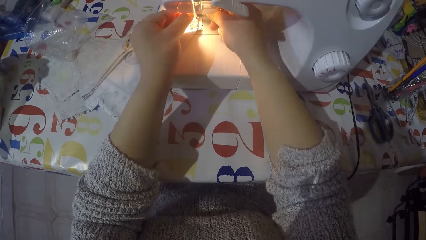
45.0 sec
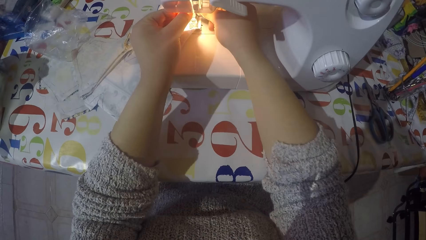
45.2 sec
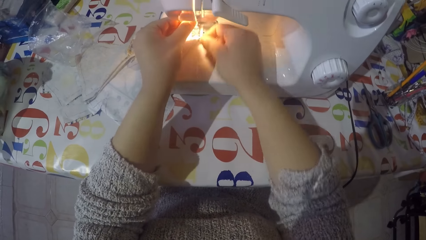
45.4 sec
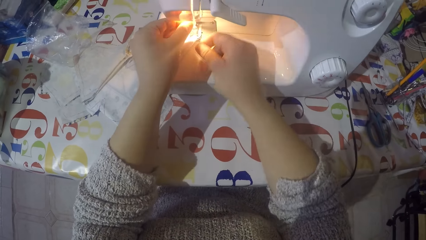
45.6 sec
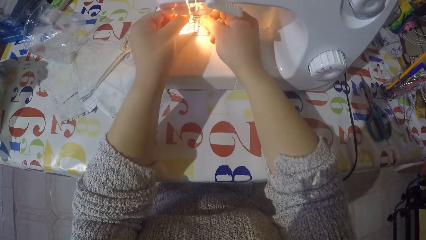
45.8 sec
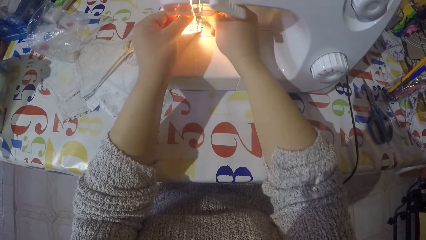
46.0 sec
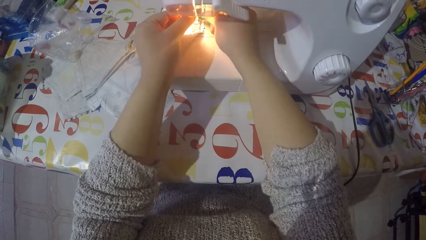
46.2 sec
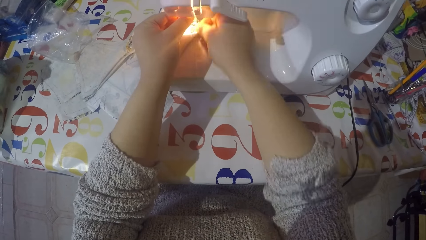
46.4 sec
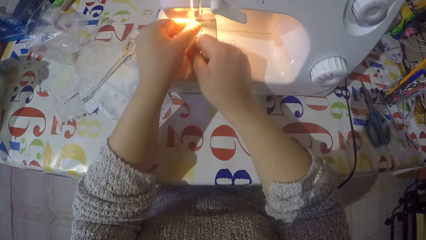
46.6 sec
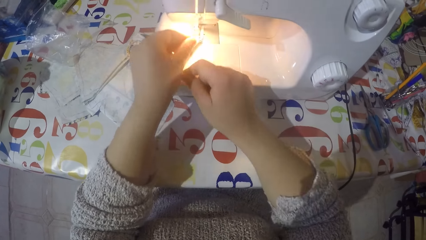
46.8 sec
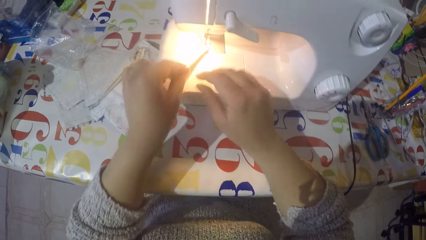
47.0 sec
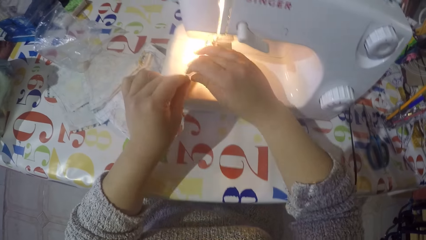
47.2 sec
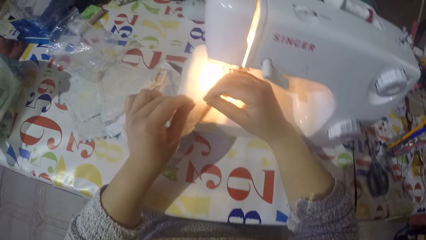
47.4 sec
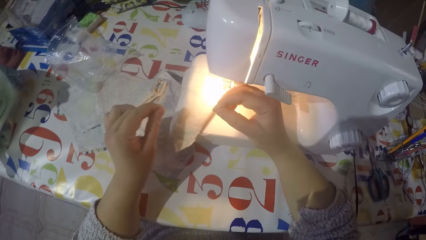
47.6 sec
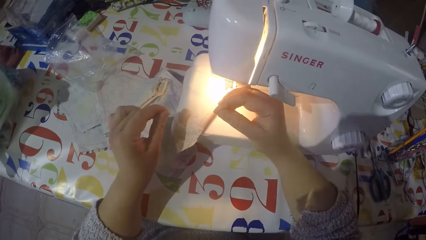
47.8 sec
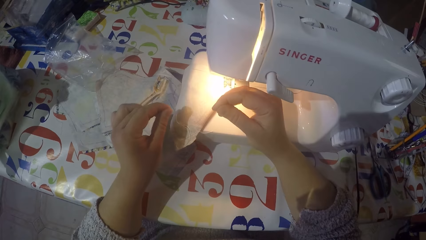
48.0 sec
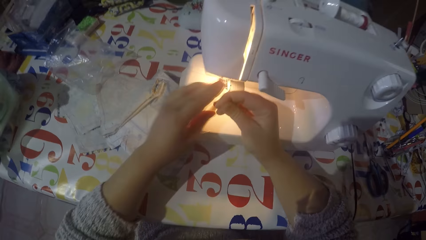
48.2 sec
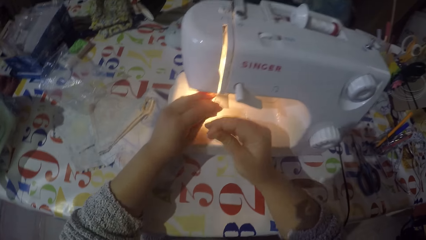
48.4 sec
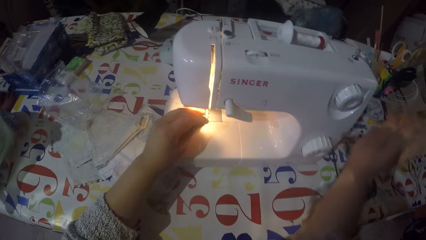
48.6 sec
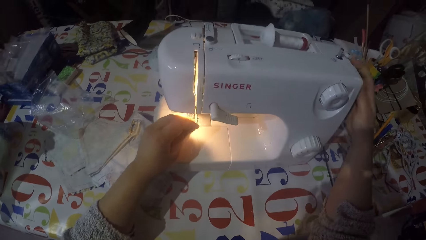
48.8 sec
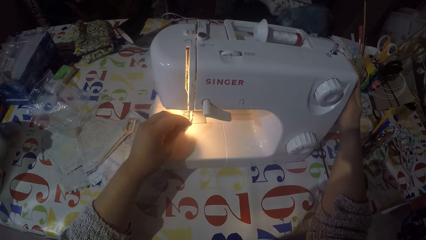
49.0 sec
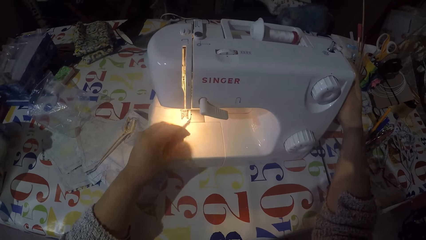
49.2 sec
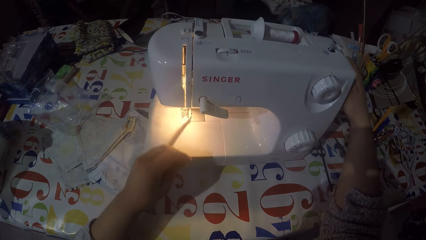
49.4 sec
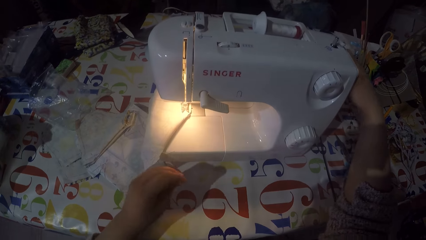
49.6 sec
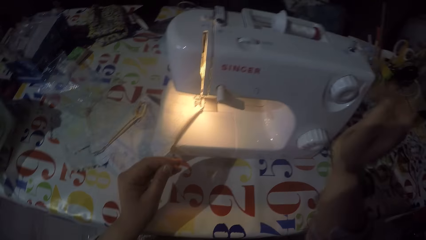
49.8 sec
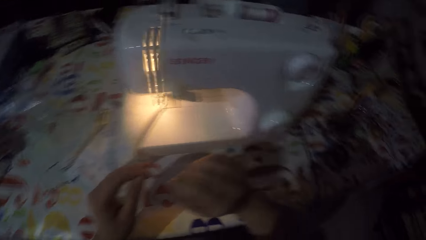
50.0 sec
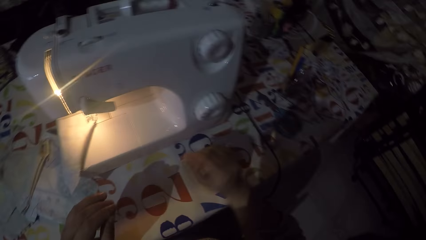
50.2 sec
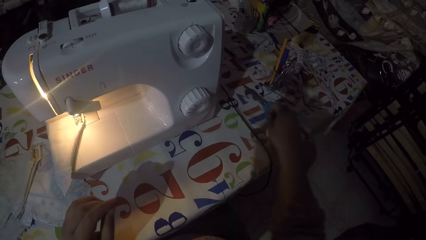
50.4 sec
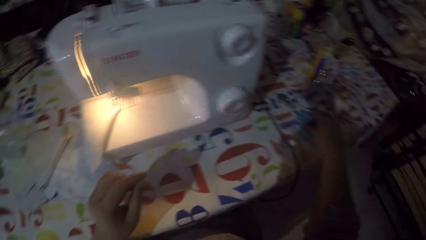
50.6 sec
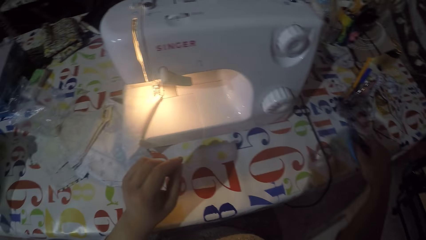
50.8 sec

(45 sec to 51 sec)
The camera wearer fixes the sewing thread on the sewing machine. He puts the thread in the needle. He pulls the thread with both hands. He removes his right hand from the thread. He touches the hand wheel with his right hand. He removes his right hand from the hand wheel.

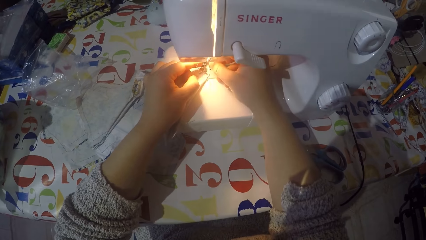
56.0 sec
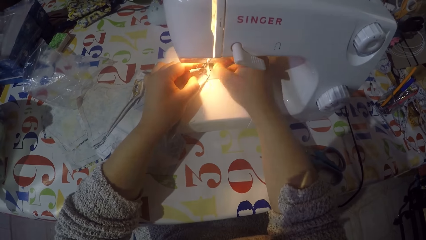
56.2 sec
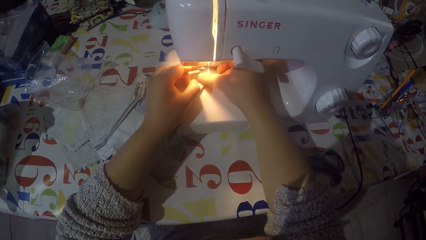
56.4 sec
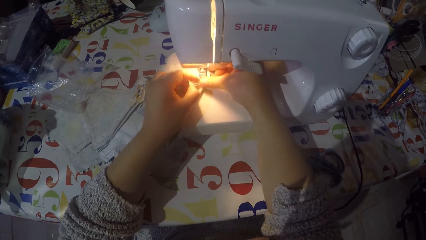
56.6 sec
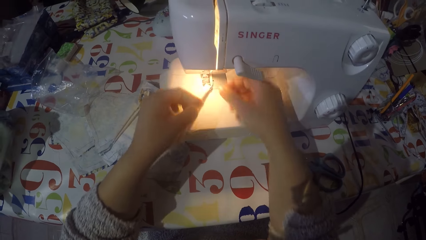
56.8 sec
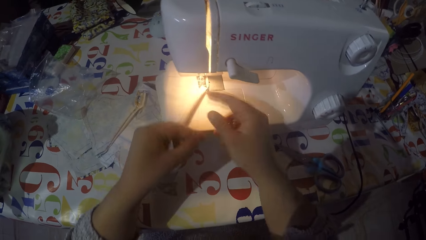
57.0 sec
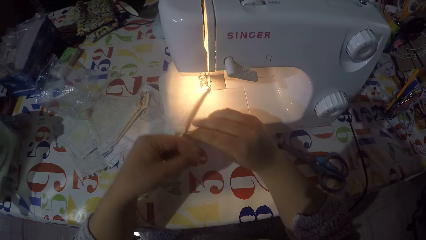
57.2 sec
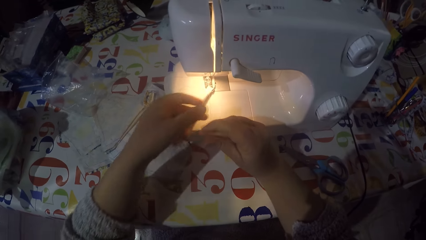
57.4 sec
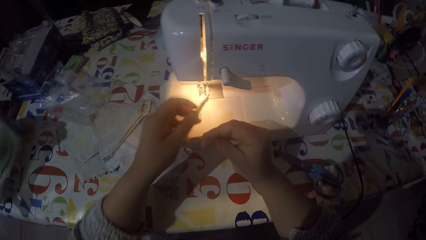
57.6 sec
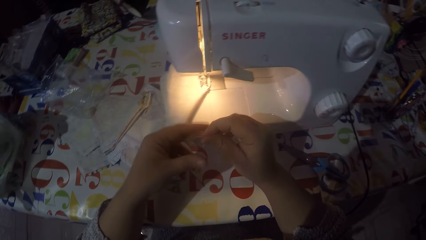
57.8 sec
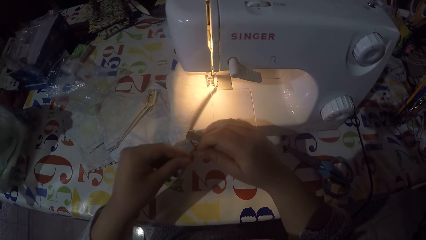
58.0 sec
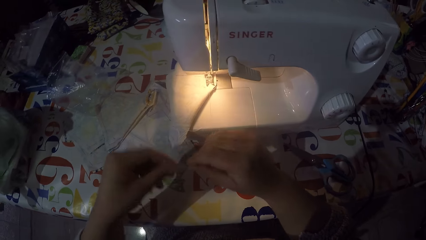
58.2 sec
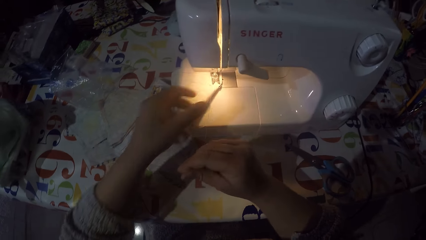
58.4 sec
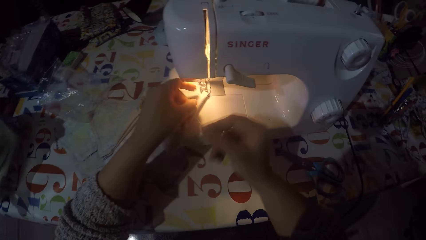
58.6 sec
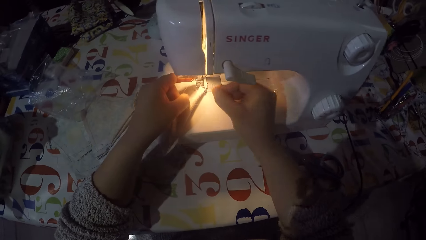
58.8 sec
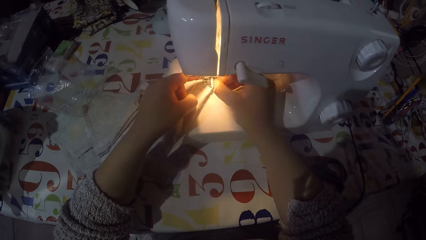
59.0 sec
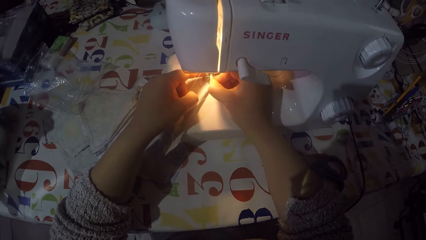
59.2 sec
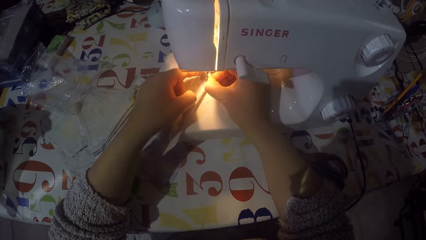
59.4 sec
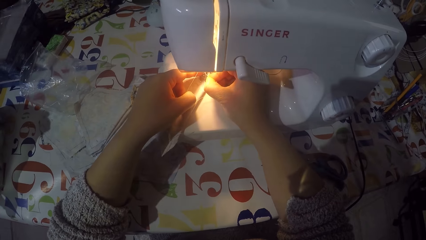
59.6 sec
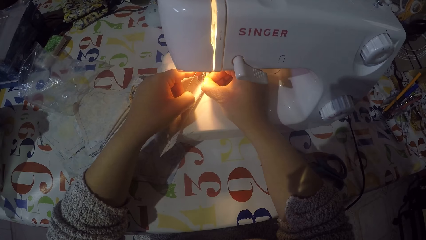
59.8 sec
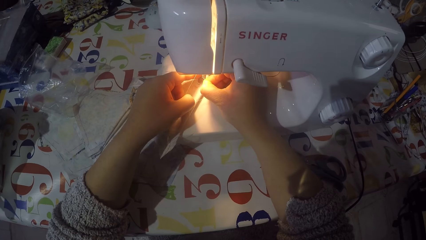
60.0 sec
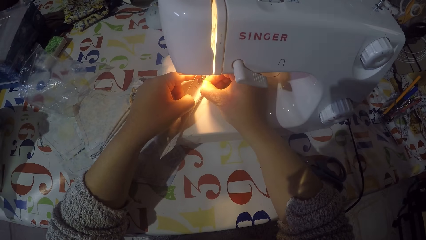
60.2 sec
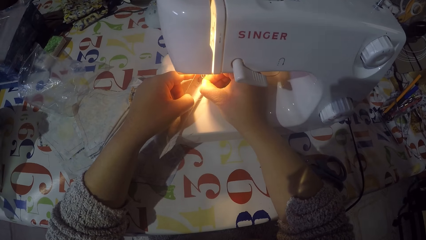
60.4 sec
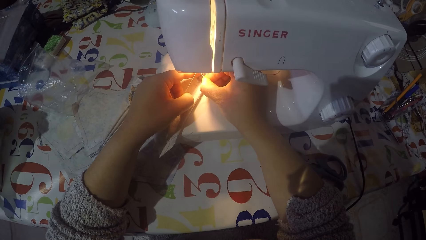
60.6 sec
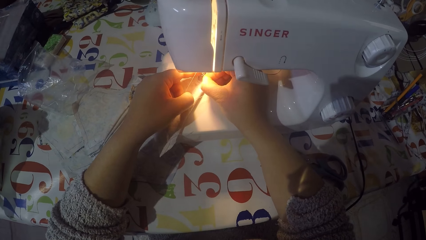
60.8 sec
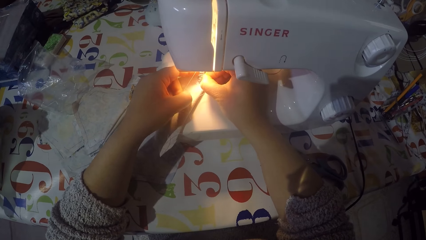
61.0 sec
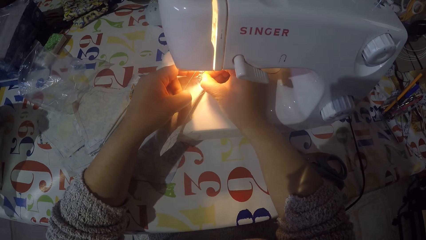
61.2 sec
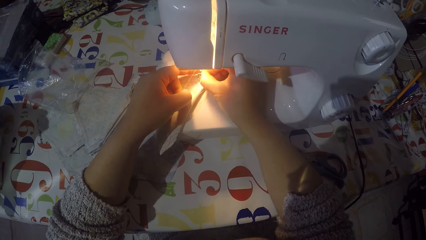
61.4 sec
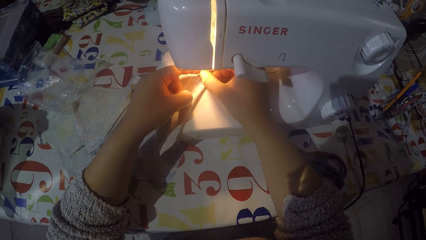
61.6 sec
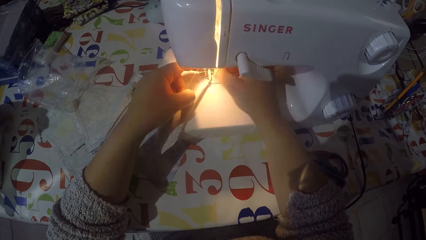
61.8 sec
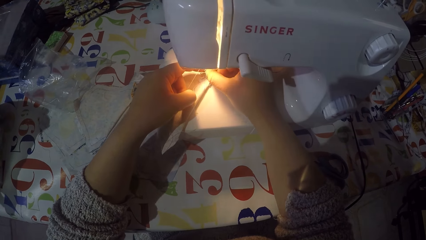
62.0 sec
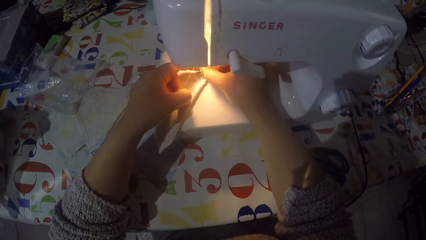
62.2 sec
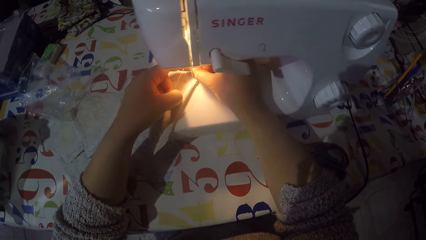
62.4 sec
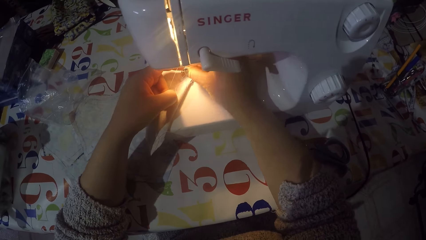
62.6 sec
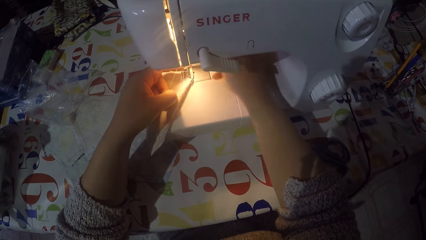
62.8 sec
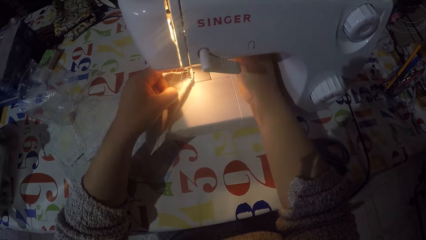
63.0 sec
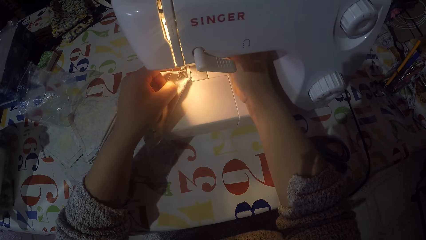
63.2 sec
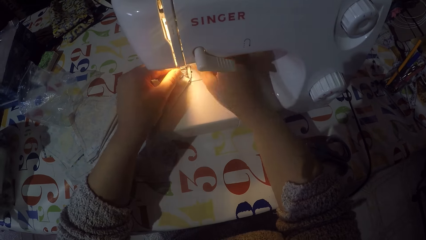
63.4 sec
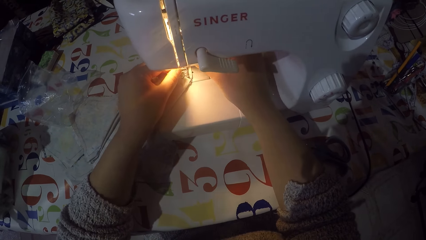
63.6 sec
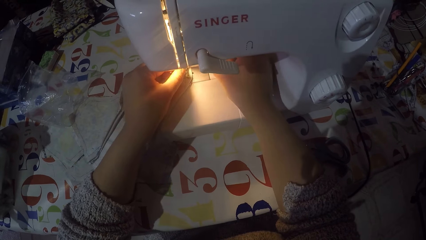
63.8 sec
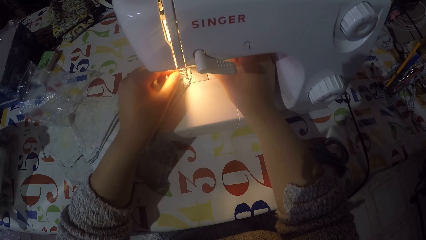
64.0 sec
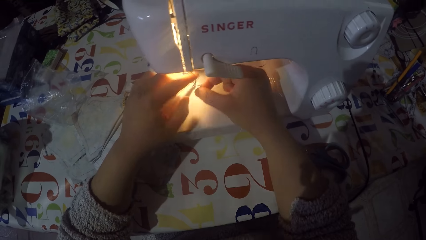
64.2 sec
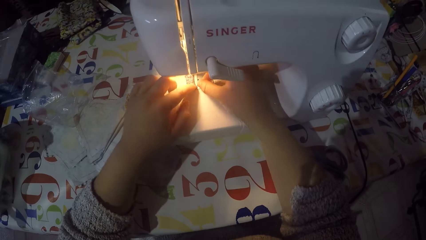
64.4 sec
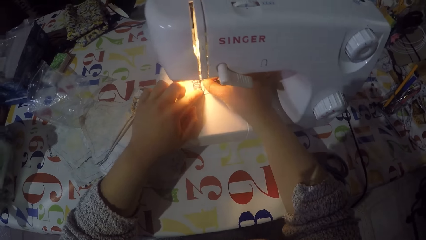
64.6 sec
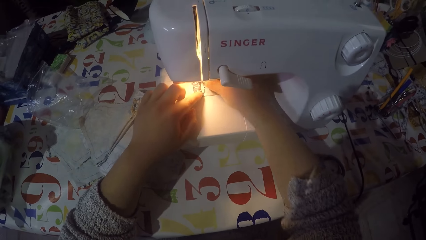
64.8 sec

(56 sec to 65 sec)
The camera wearer pulls the thread with both hands. He puts the thread in the needle using his right hand. He pulls the sewing thread.
